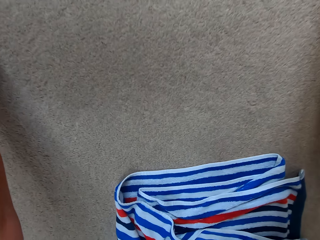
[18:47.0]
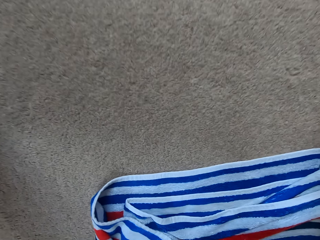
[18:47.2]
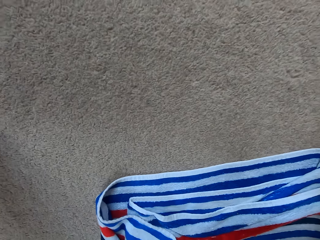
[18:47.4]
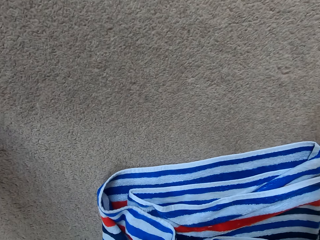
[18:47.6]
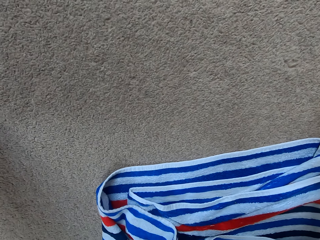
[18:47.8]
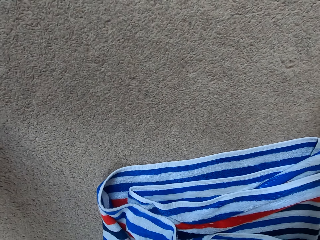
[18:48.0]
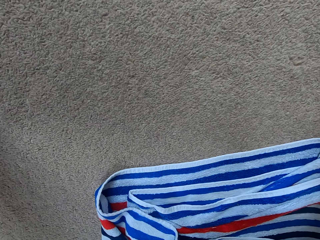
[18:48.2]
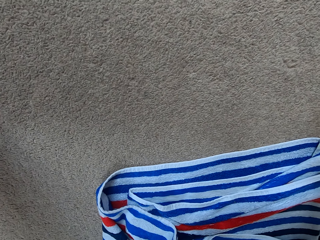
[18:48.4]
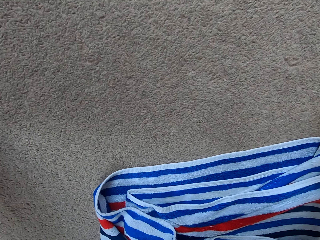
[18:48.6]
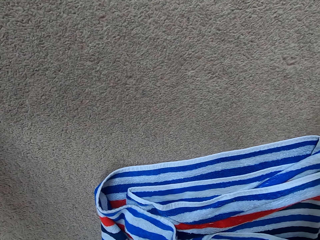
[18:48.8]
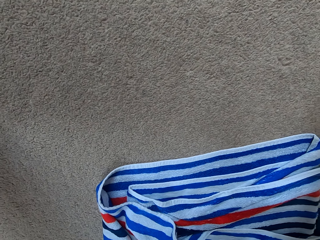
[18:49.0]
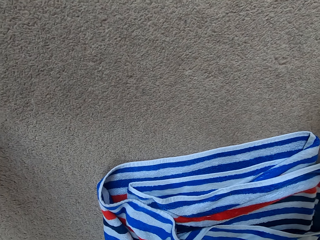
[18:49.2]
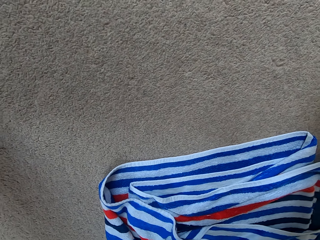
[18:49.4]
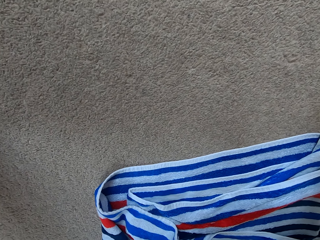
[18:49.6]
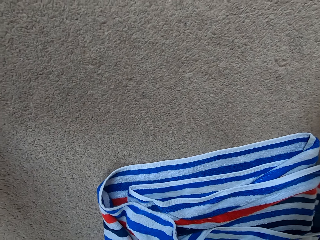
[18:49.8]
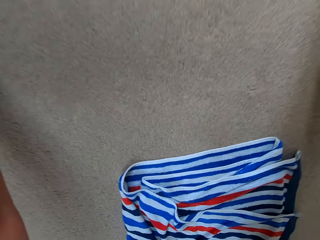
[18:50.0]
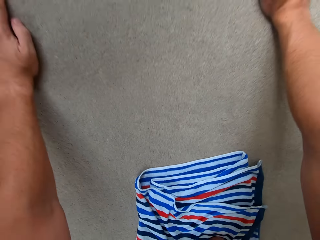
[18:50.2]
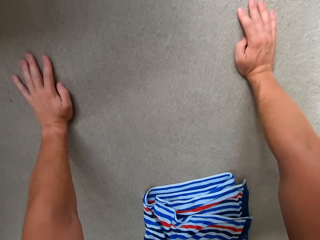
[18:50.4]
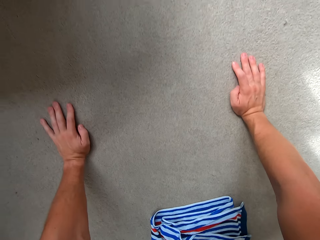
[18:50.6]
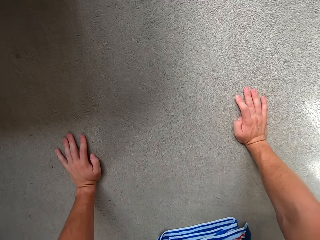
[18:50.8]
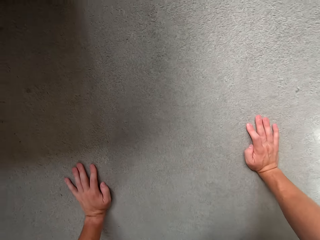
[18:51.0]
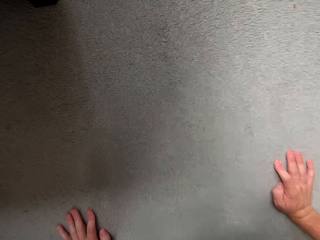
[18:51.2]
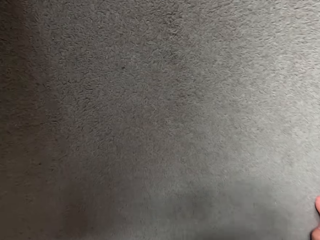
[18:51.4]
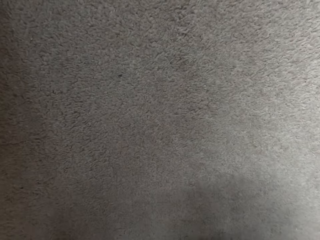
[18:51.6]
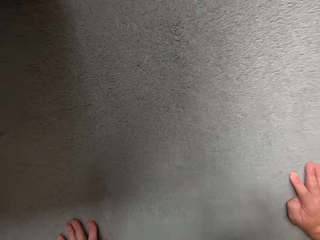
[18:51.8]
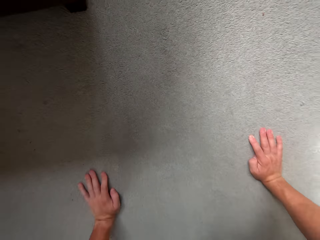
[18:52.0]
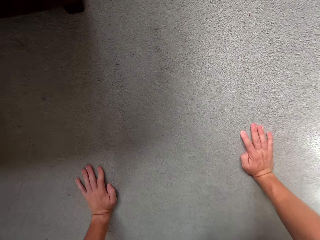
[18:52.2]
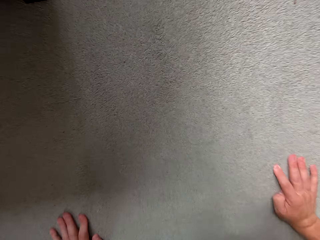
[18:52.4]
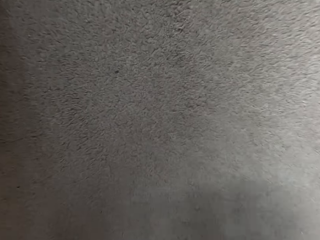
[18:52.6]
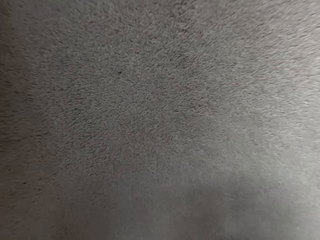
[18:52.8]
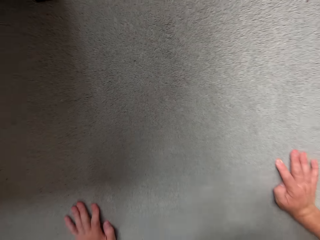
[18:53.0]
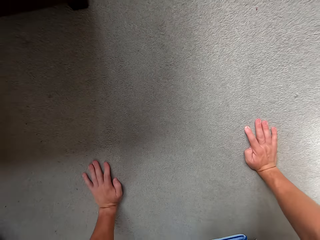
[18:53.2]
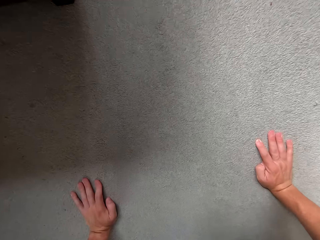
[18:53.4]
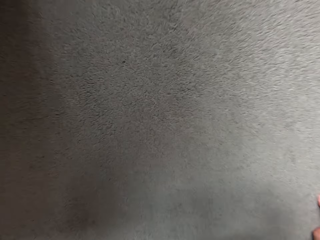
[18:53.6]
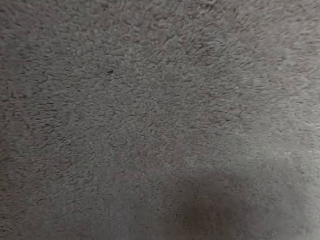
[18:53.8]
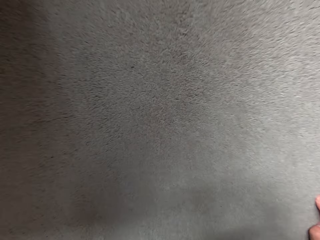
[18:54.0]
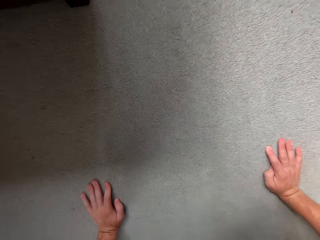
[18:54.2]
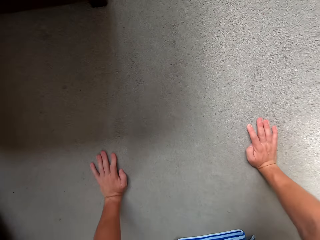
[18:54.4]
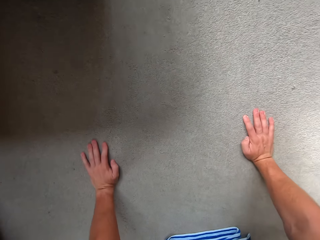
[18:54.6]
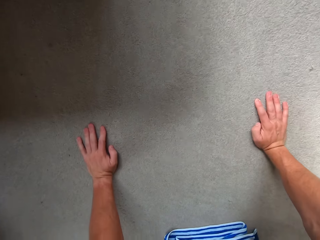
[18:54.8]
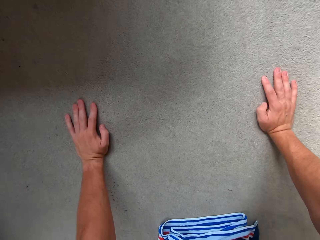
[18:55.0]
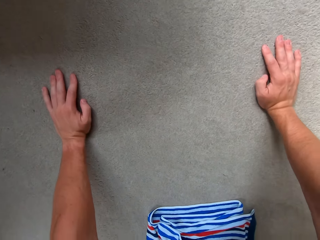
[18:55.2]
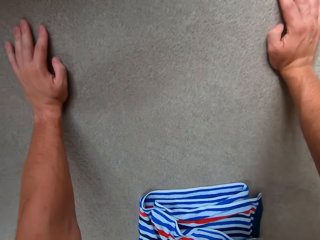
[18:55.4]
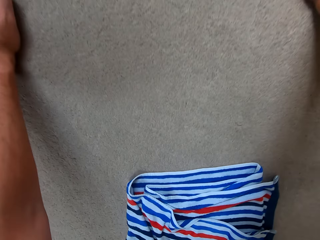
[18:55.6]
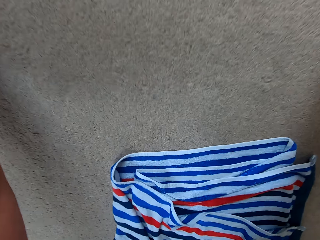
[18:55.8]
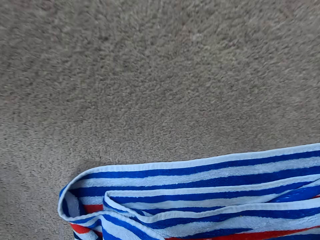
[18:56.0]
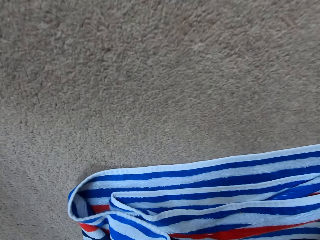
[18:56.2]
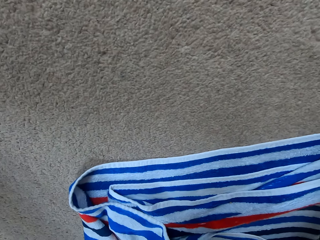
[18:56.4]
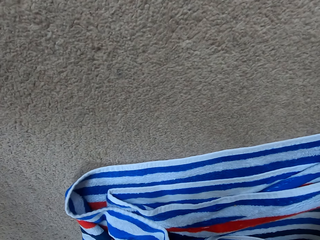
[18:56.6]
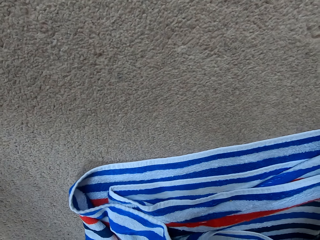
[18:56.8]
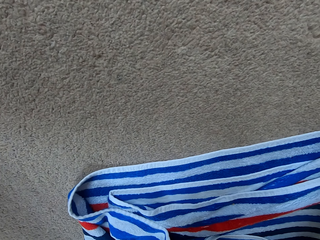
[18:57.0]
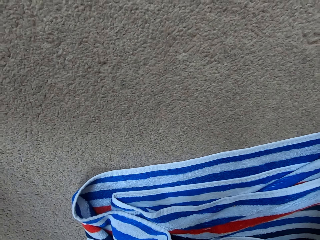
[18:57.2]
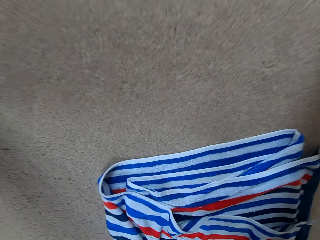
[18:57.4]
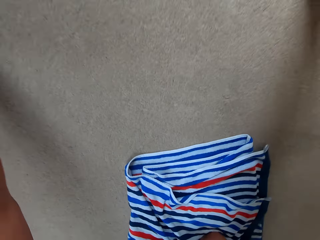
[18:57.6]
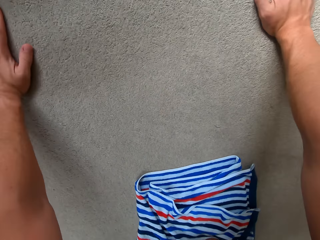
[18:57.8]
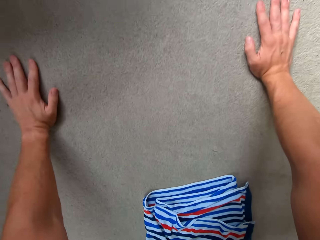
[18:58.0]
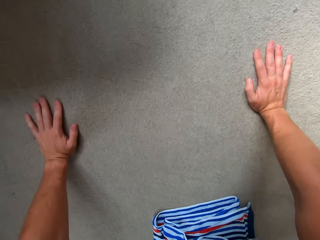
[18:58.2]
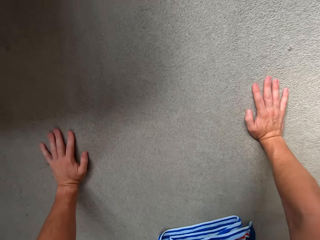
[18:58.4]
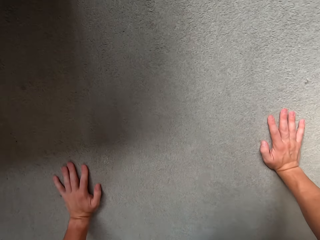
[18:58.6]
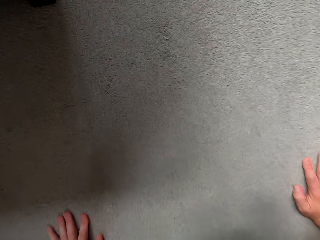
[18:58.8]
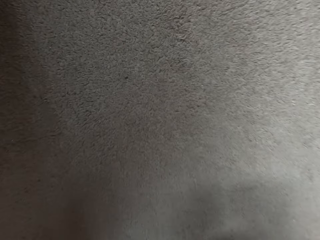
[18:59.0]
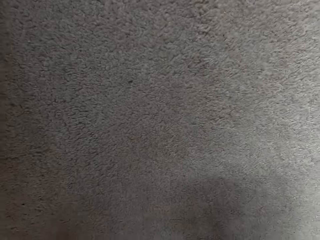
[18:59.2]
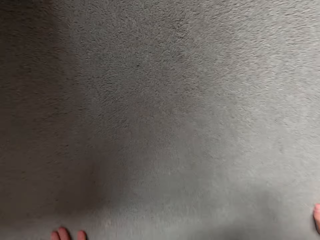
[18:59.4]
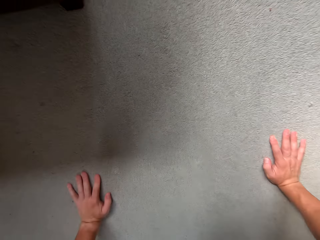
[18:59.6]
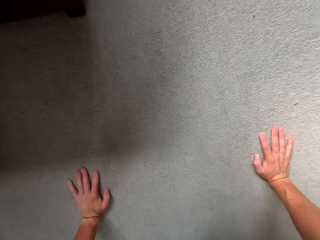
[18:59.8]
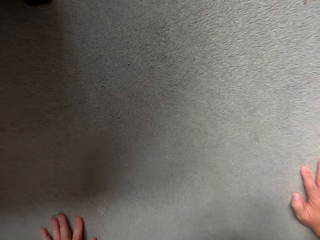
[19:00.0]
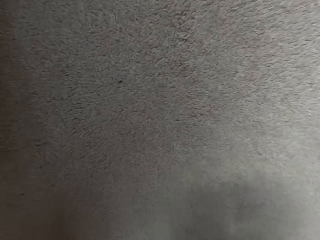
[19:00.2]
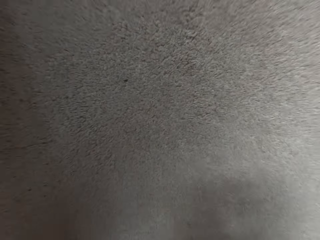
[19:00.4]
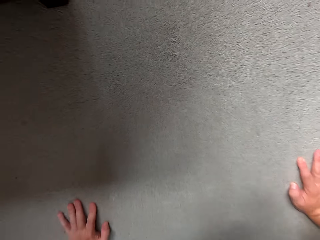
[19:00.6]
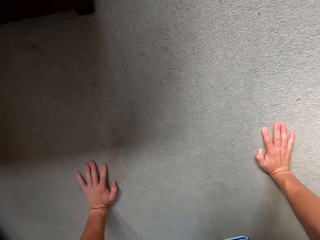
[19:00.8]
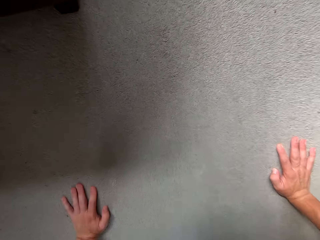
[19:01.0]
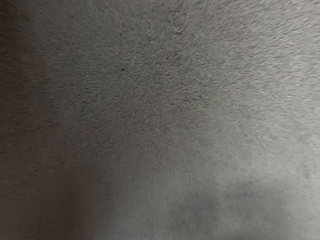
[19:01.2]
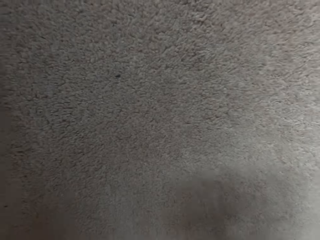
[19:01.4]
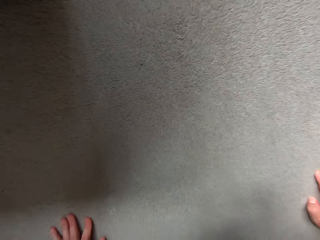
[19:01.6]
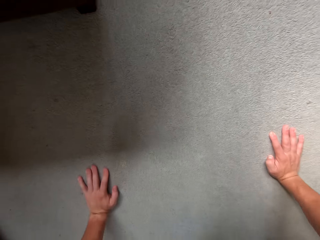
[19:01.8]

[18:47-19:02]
The camera wearer looks around. They do the press ups. They look around. They do the press ups.

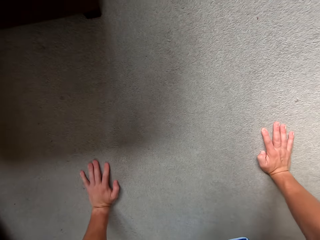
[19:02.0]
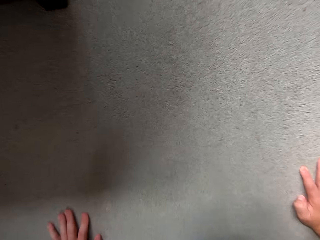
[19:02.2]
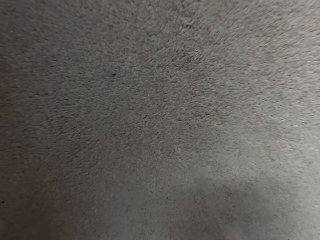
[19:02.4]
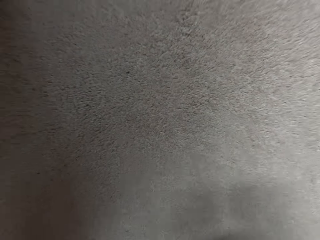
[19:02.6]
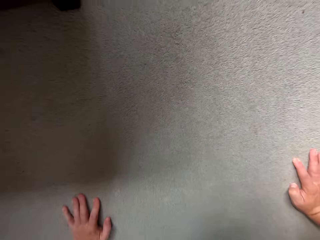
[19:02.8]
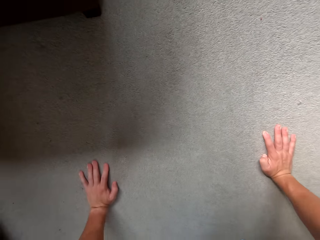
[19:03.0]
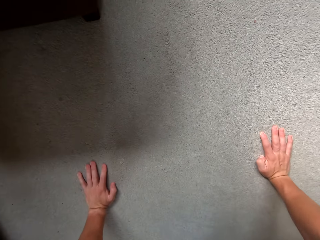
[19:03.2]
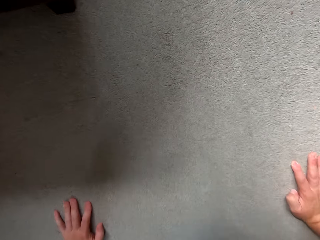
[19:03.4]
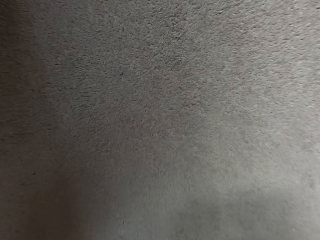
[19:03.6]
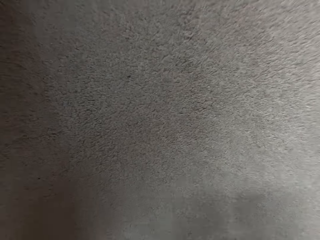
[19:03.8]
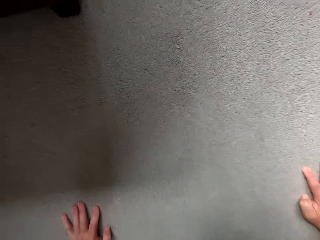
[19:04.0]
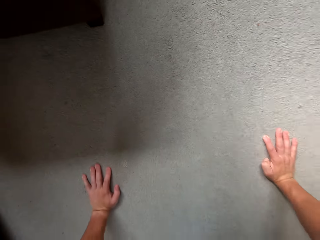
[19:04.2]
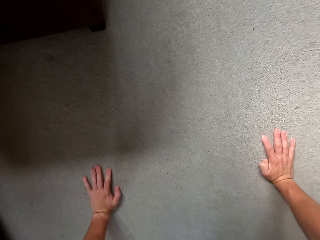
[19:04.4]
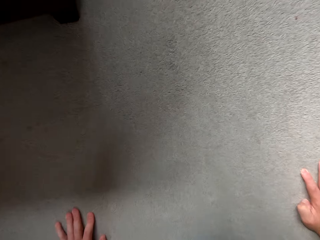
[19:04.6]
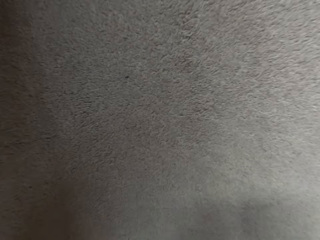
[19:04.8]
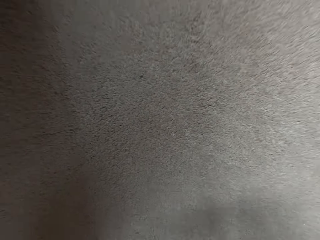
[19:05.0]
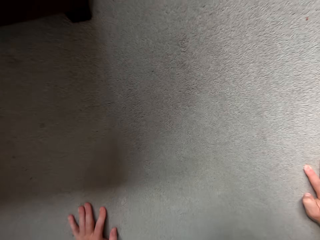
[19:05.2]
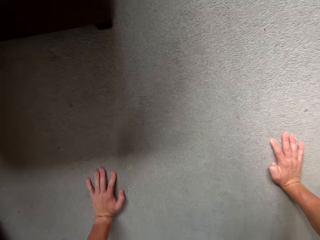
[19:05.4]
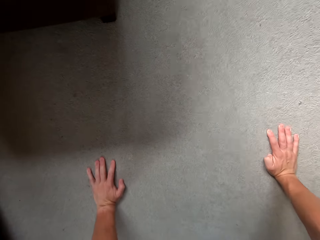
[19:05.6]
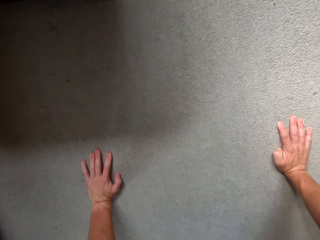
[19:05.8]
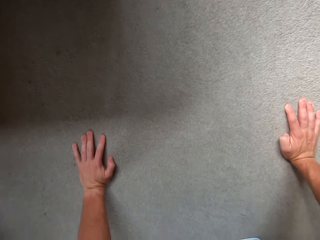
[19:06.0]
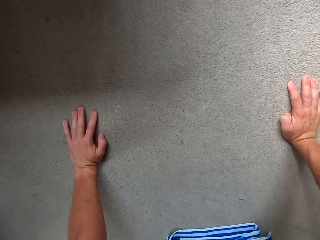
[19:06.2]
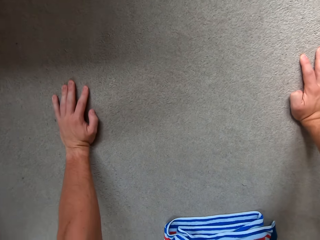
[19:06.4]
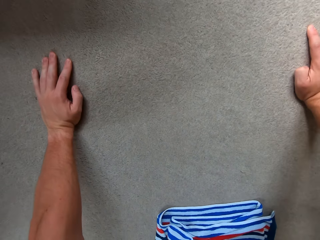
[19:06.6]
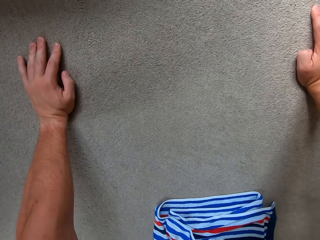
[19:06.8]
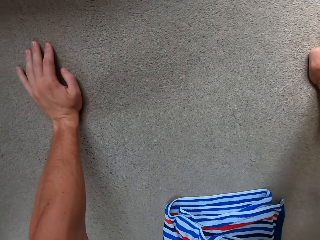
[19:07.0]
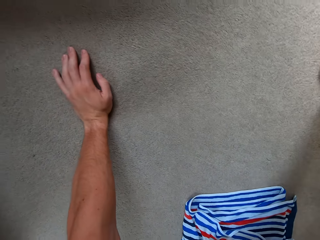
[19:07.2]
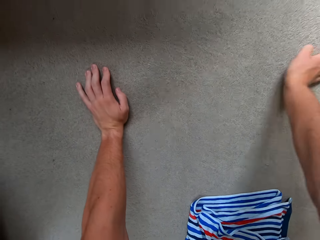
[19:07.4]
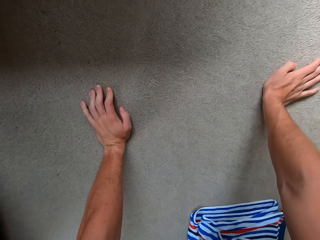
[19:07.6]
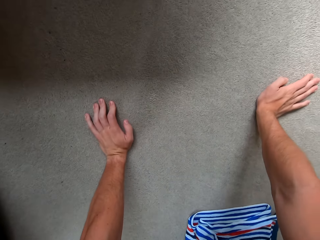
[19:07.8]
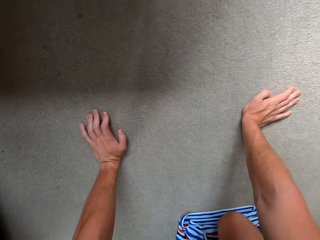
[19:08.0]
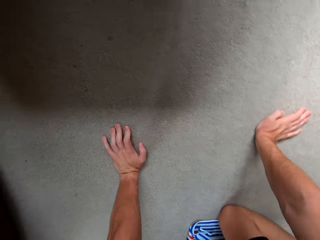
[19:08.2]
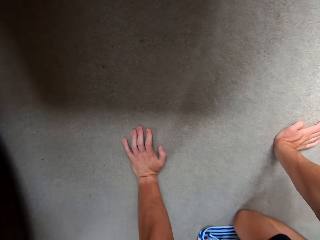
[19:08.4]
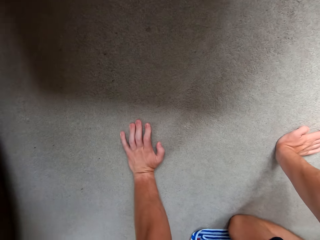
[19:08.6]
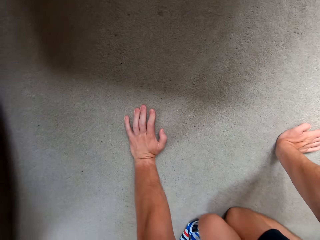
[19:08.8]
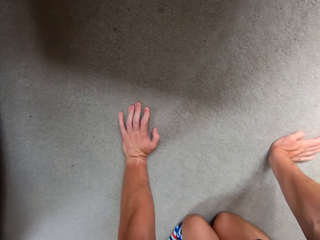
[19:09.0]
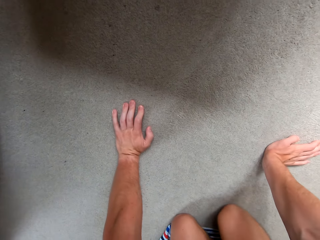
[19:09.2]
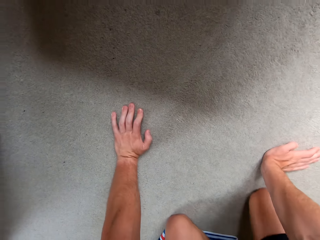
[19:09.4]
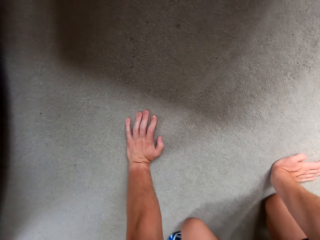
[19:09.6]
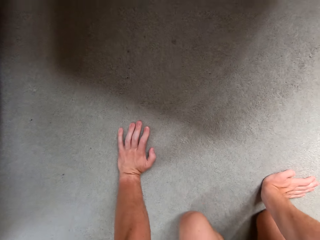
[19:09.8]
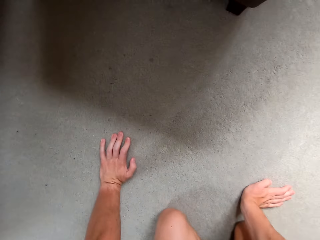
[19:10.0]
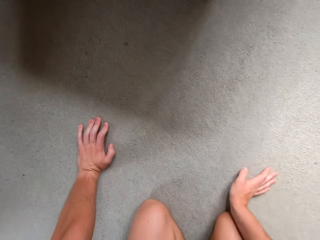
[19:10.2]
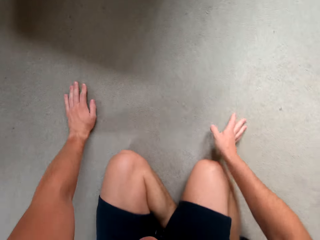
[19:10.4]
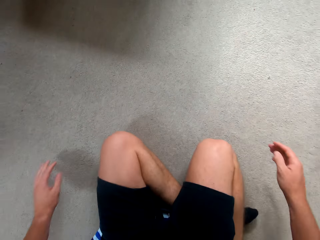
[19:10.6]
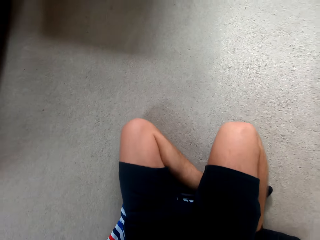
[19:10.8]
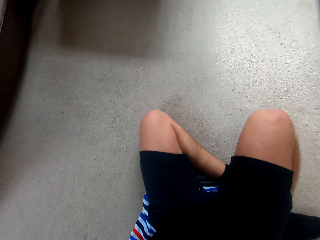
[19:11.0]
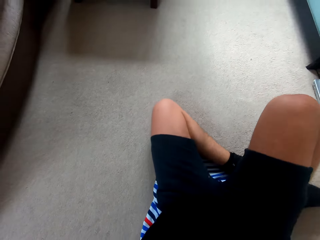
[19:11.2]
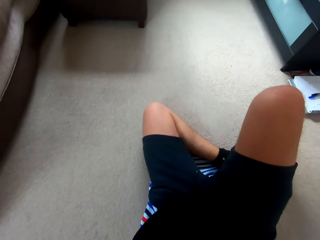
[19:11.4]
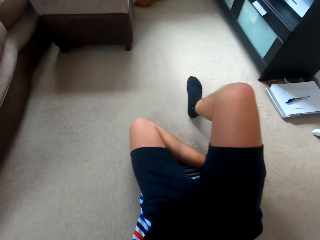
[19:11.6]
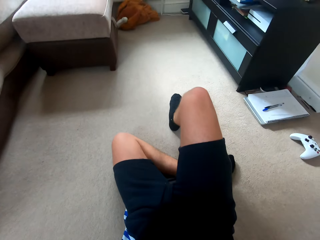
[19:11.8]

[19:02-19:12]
The camera wearer looks around.
